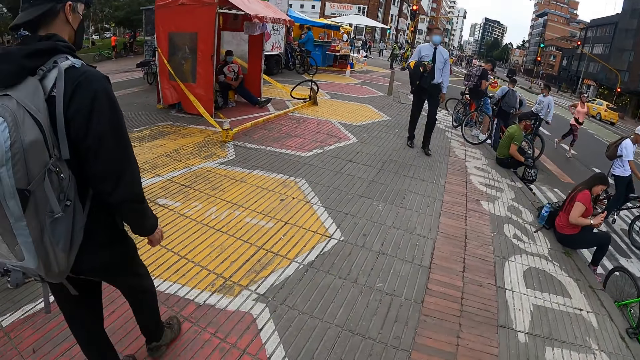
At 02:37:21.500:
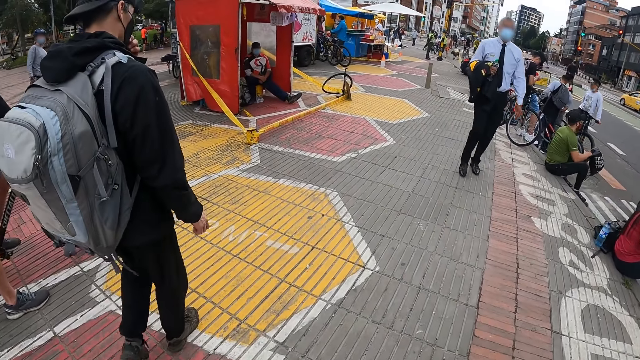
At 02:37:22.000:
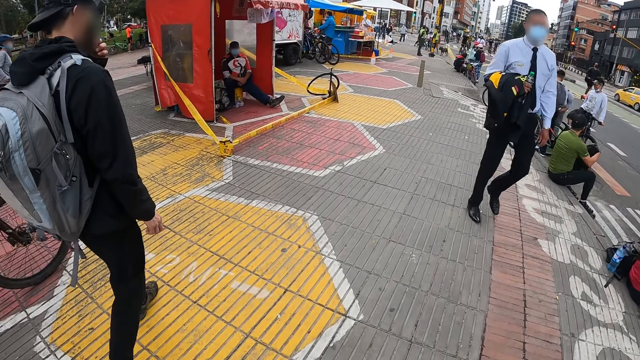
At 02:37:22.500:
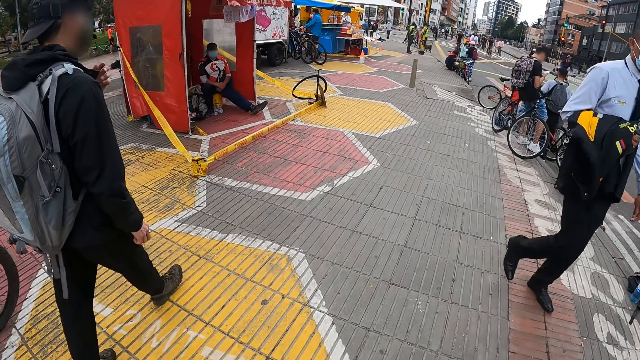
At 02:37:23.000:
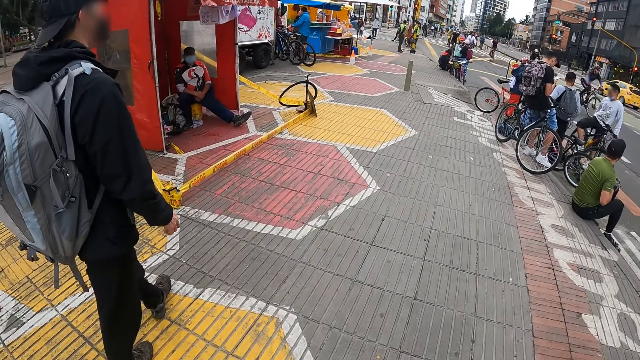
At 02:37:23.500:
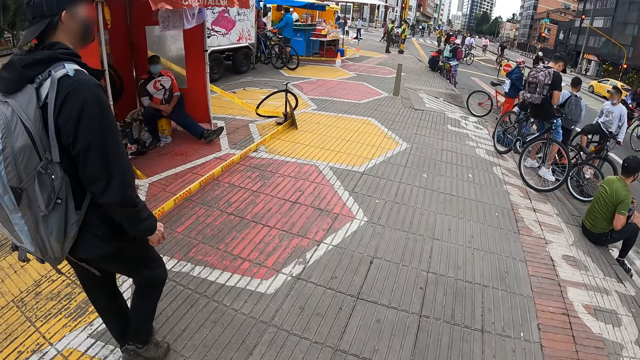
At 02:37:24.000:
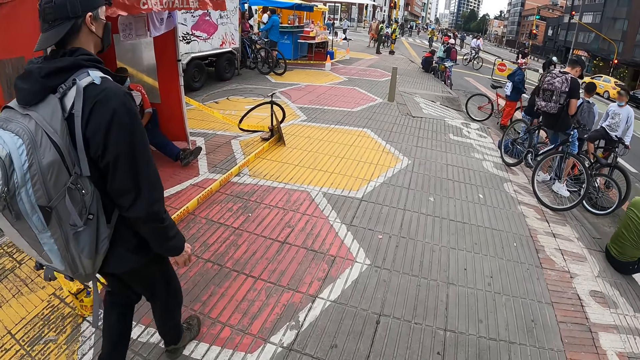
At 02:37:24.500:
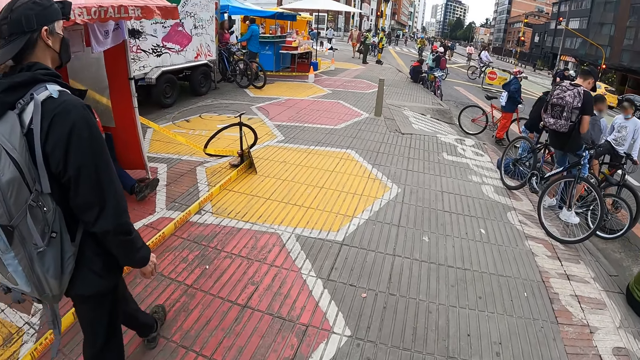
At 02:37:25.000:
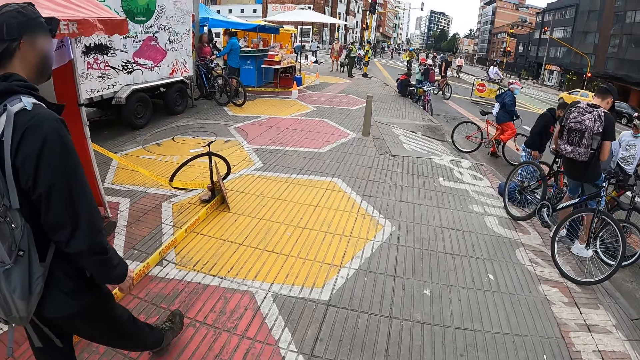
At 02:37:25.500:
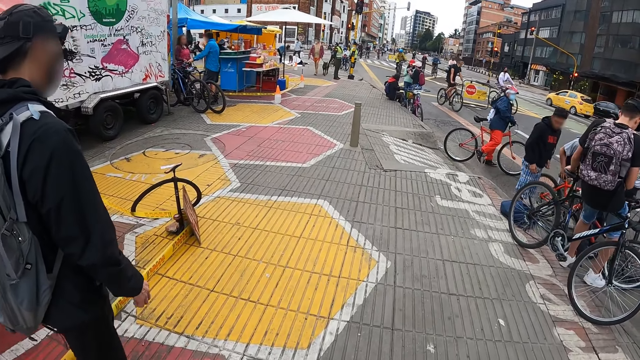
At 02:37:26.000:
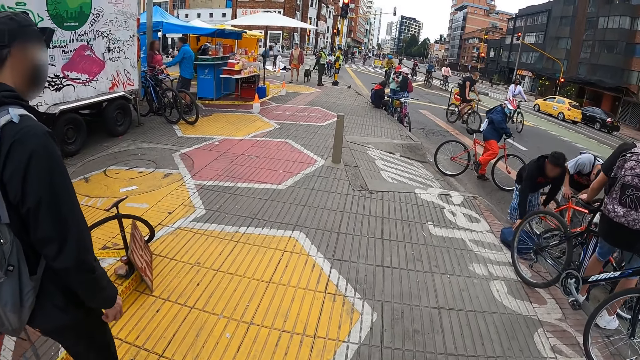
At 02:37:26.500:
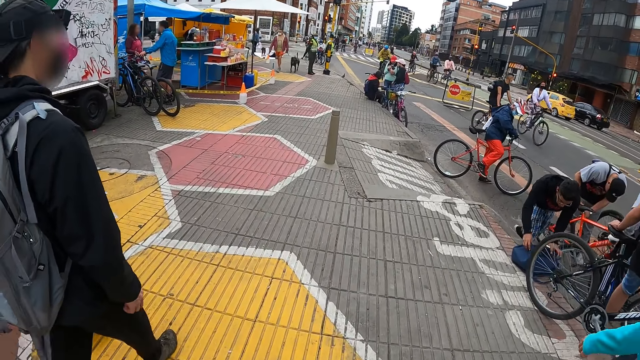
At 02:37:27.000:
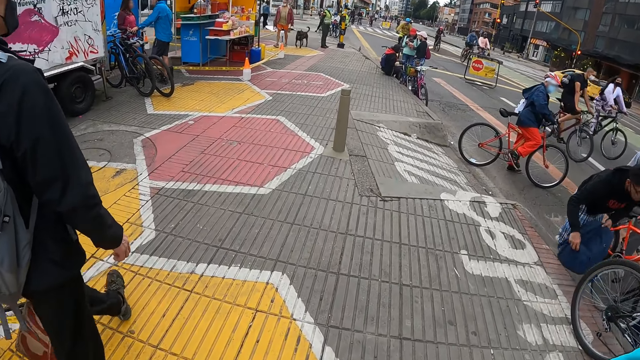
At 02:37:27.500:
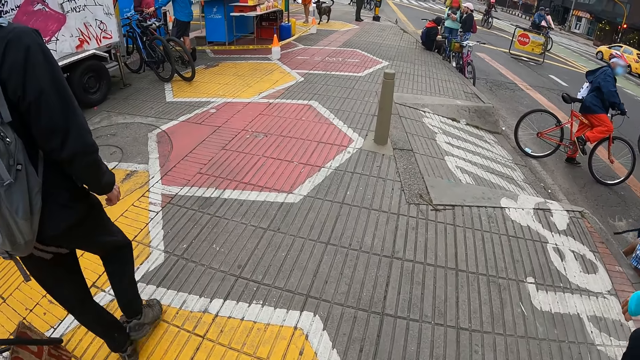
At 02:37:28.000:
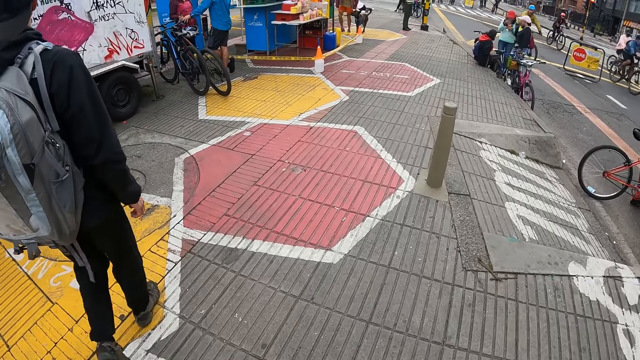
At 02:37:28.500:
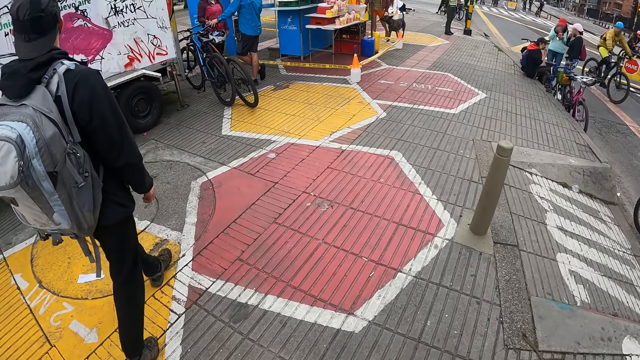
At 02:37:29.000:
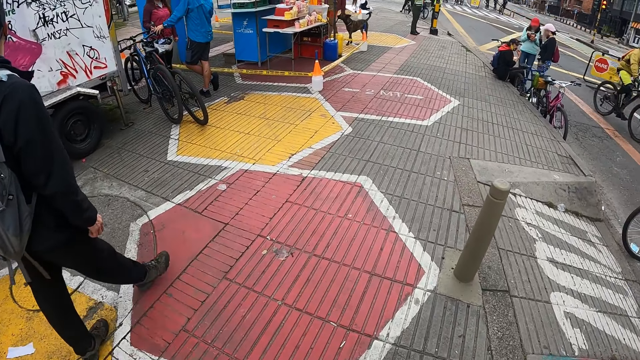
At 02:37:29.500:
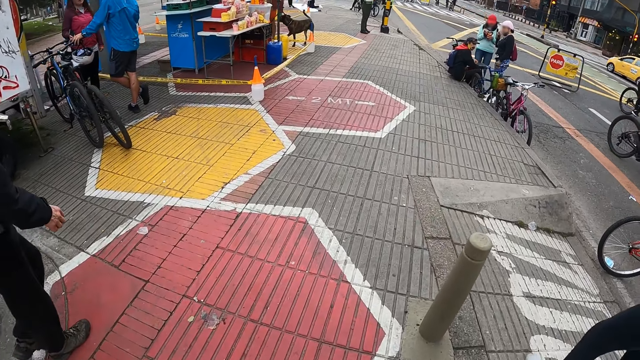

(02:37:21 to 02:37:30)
The man adjusts a mask on his face with his left hand. The camera wearer walks around.

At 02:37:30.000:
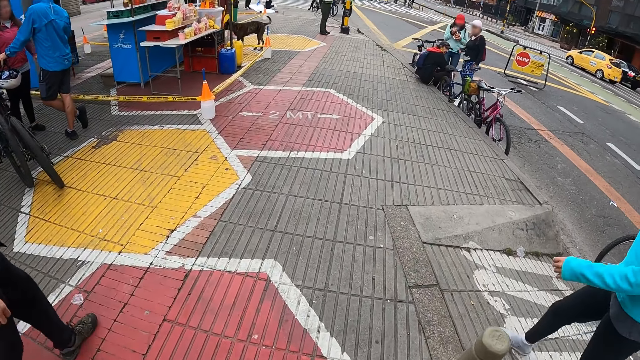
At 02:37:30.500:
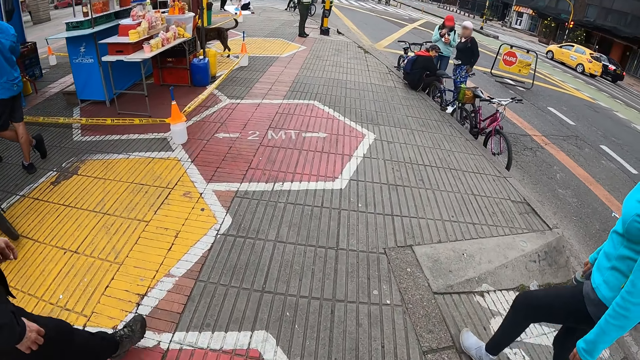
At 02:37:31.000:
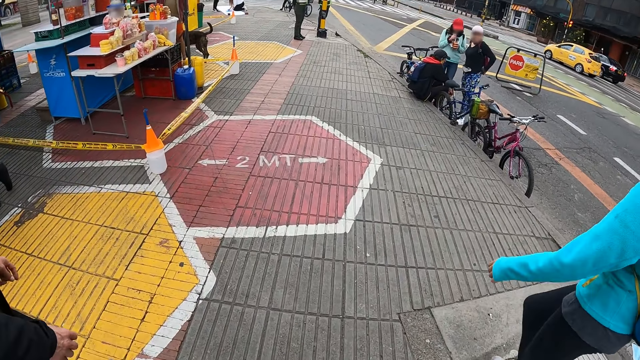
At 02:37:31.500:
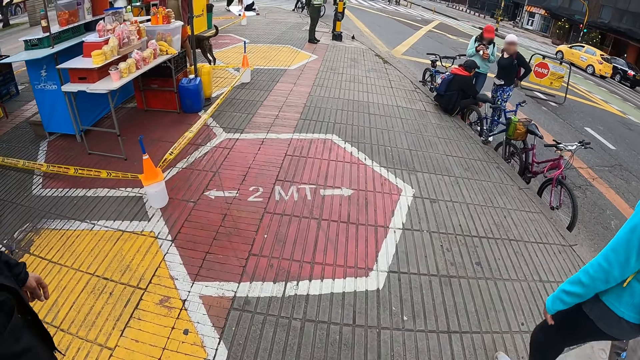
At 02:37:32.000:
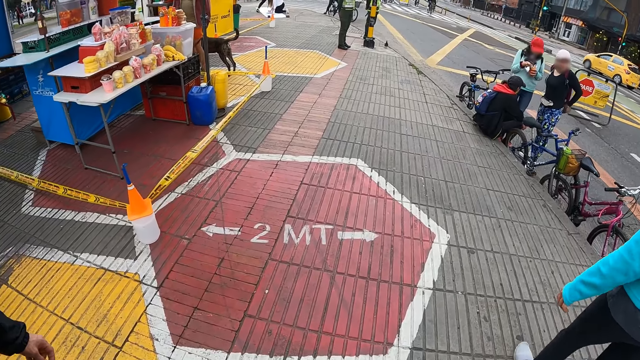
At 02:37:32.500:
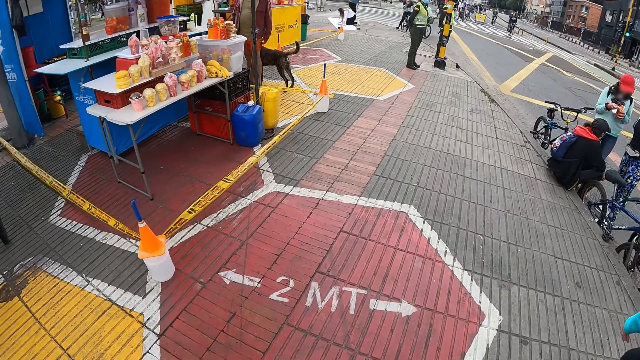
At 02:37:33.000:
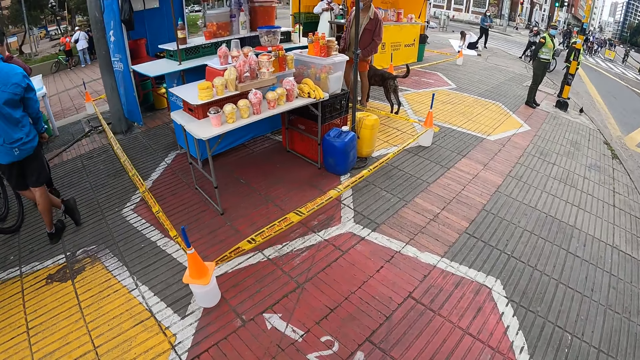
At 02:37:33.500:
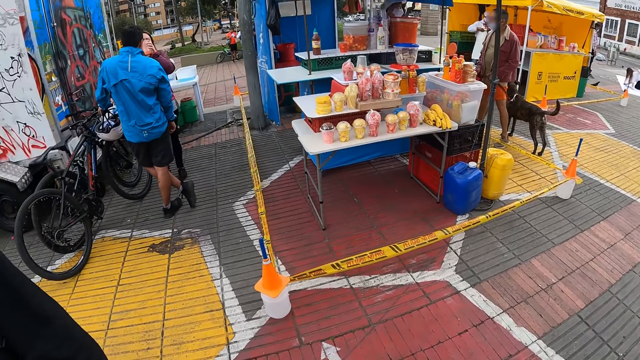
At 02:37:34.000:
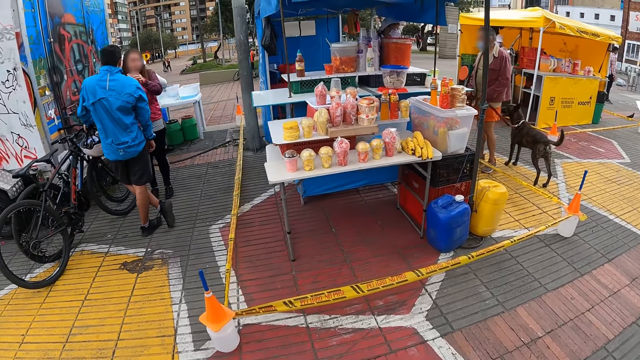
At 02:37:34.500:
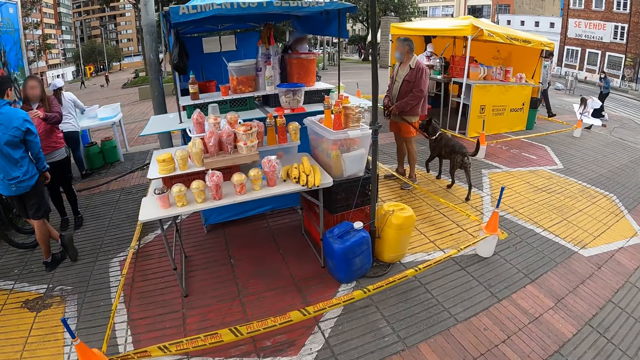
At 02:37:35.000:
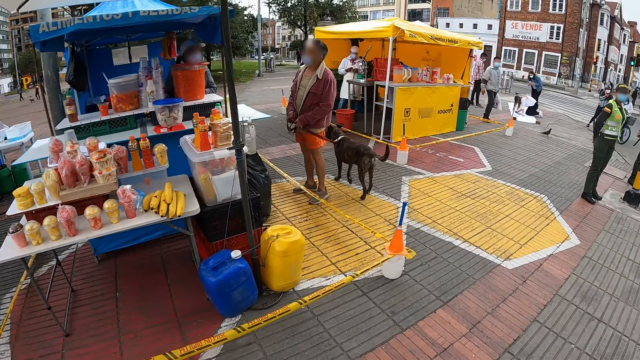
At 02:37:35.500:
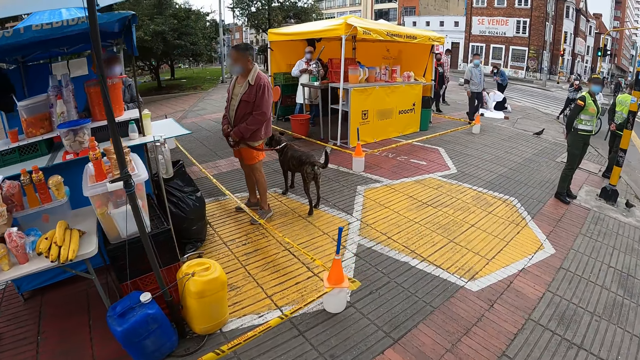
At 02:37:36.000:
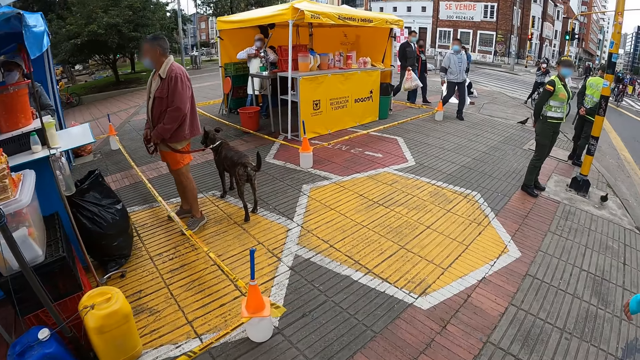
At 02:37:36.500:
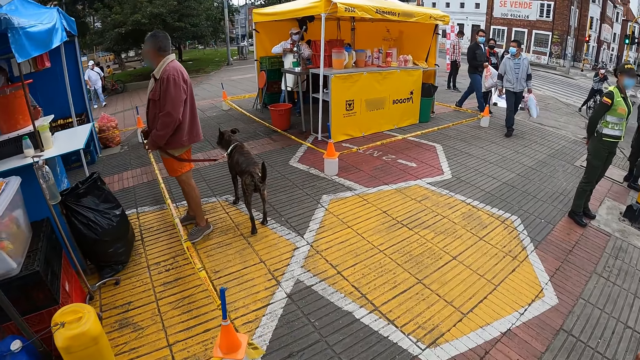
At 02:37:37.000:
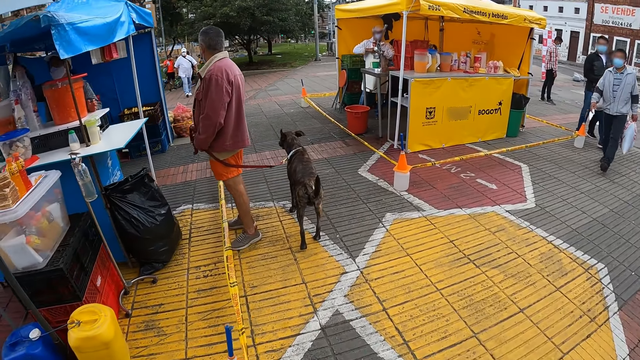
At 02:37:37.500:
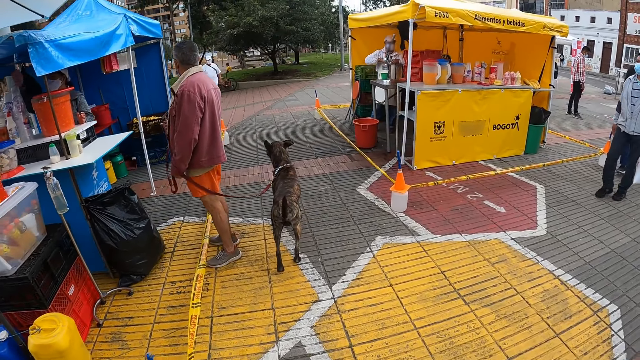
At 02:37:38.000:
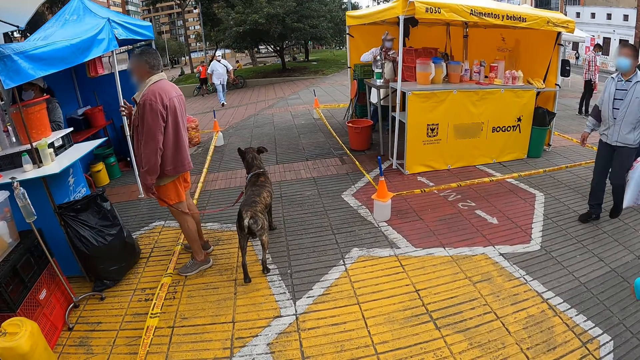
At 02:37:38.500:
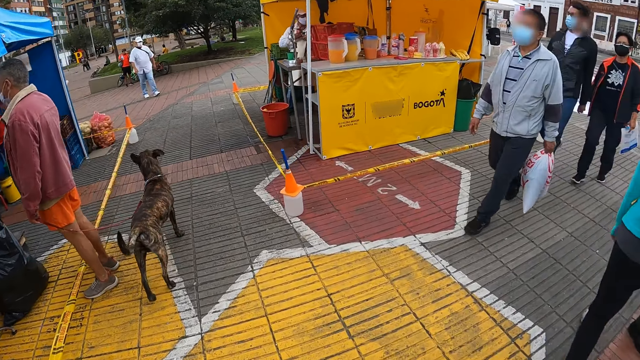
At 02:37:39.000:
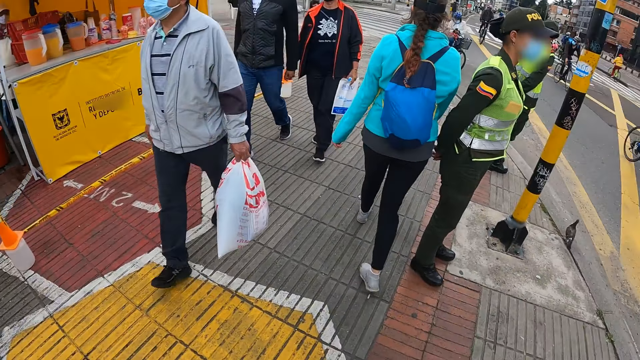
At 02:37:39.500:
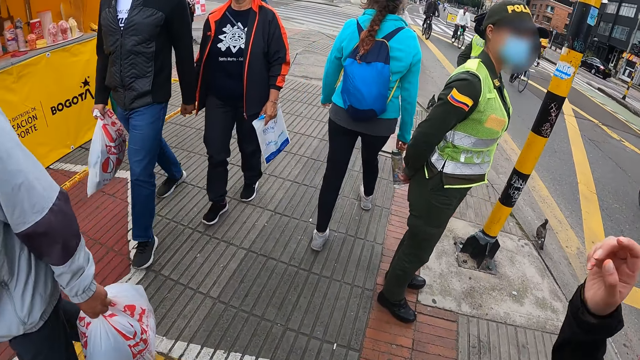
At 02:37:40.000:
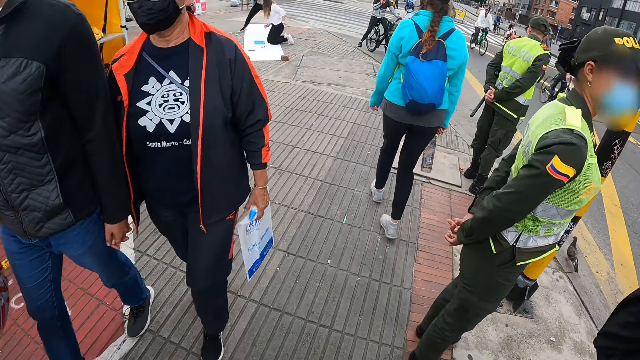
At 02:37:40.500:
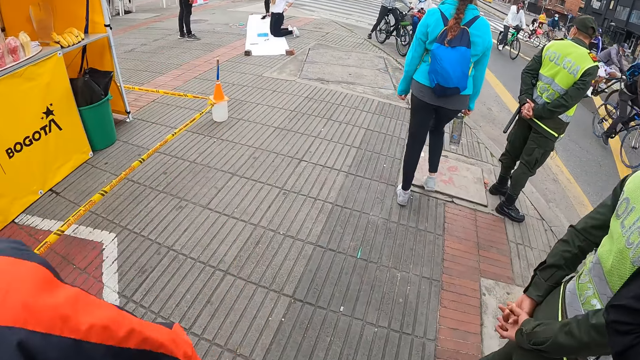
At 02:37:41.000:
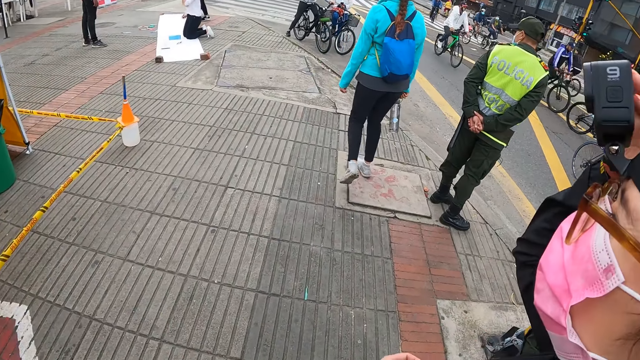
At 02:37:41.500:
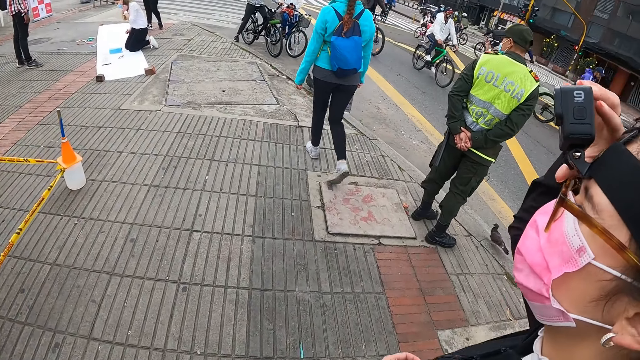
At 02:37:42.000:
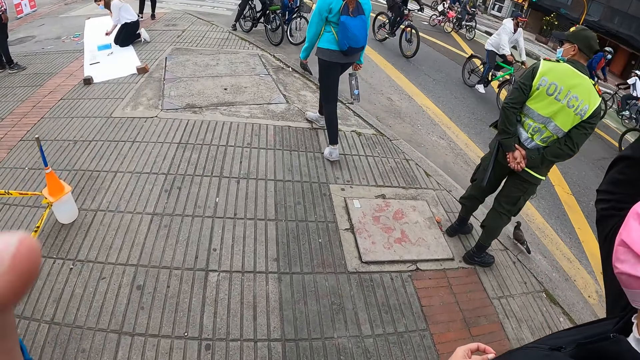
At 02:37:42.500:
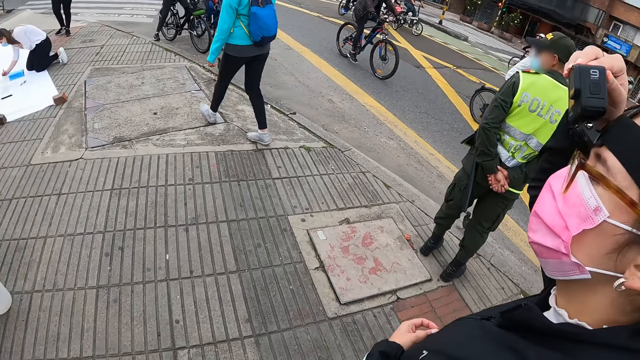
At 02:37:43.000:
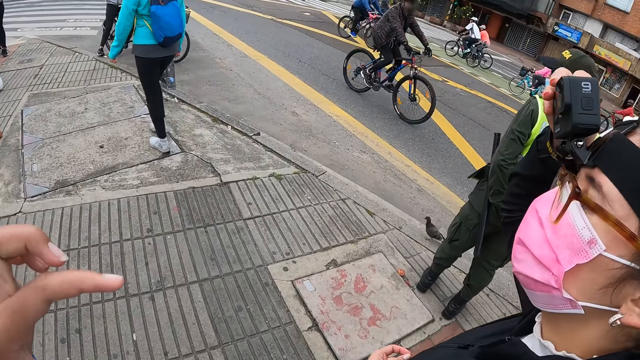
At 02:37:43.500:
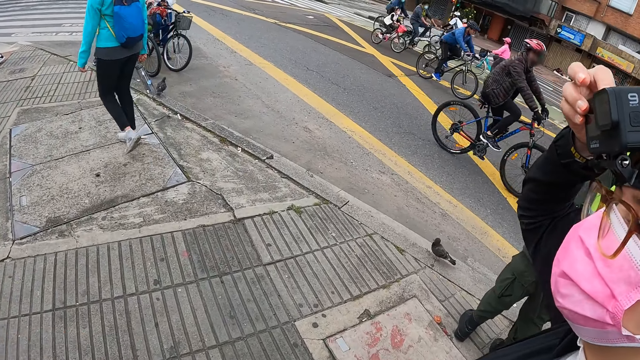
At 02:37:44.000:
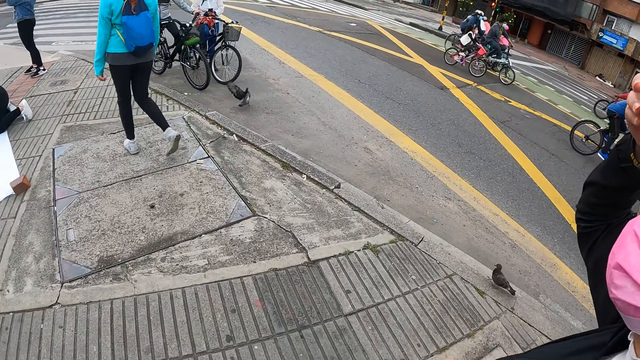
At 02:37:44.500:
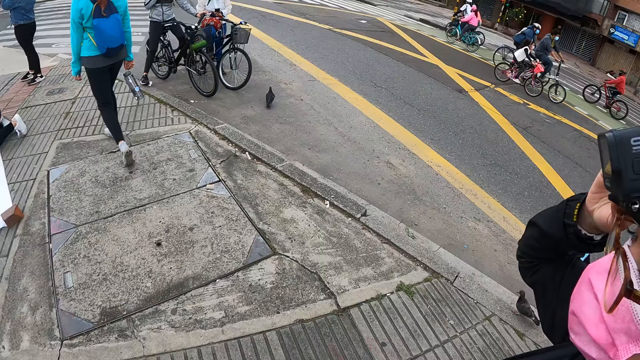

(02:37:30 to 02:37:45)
A person walks around. The camera wearer turns to the side. She walks around. A woman adjusts her camera on her head with her right hand. The camera wearer adjusts her camera on her head with her left hand. The woman walks around. The camera wearer makes gestures.
